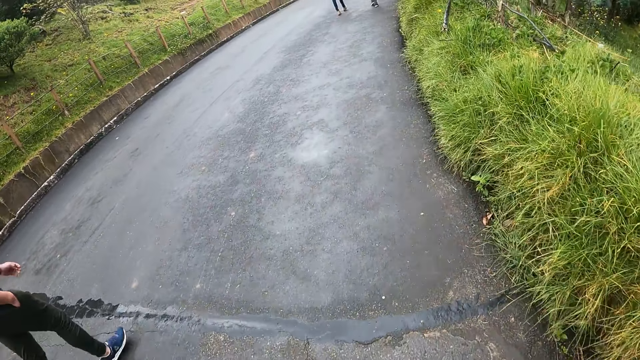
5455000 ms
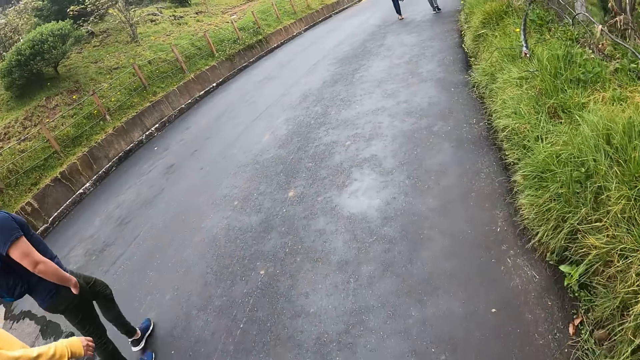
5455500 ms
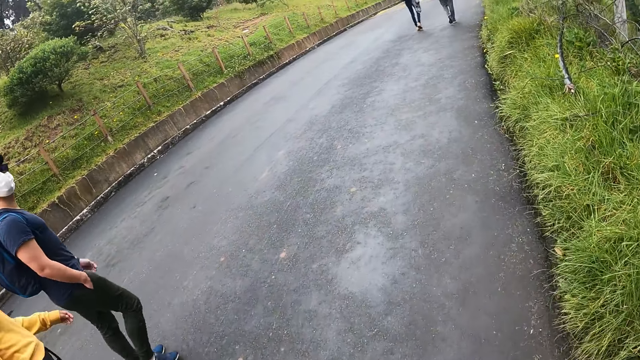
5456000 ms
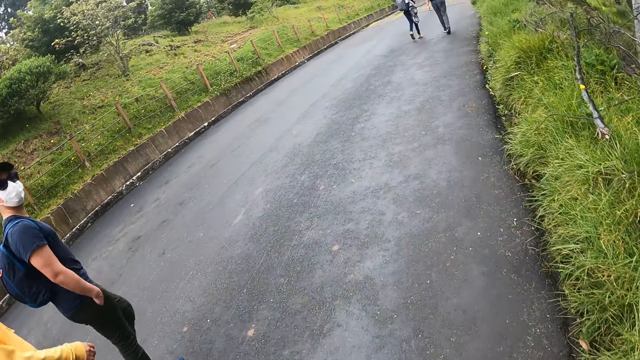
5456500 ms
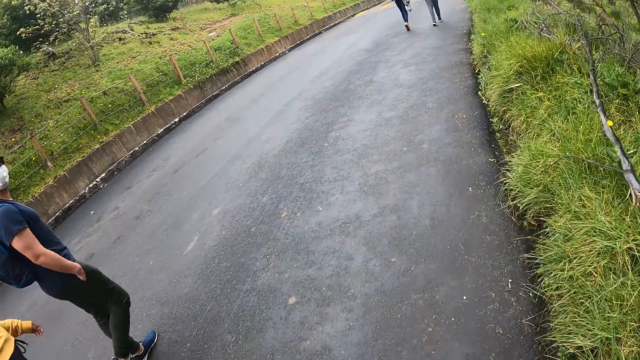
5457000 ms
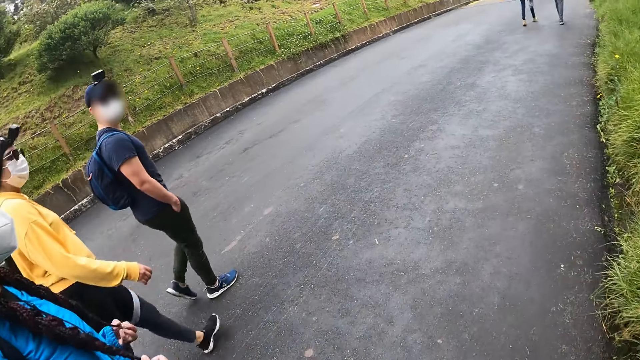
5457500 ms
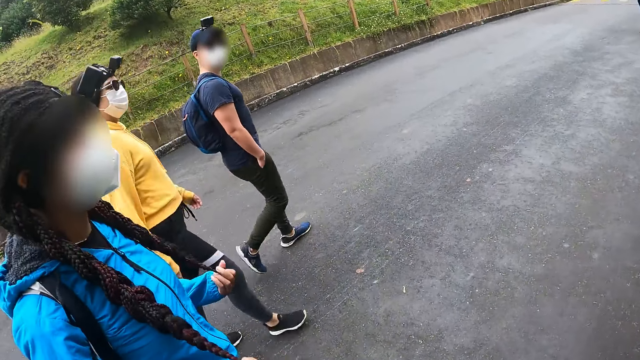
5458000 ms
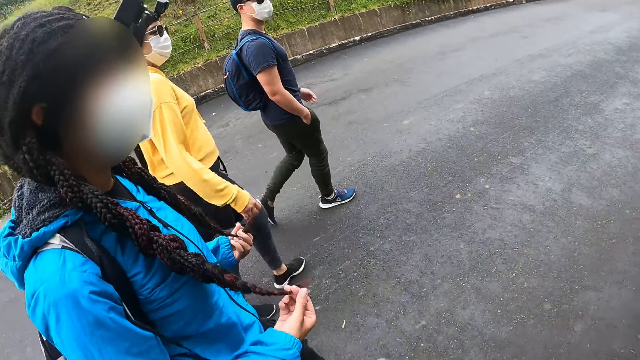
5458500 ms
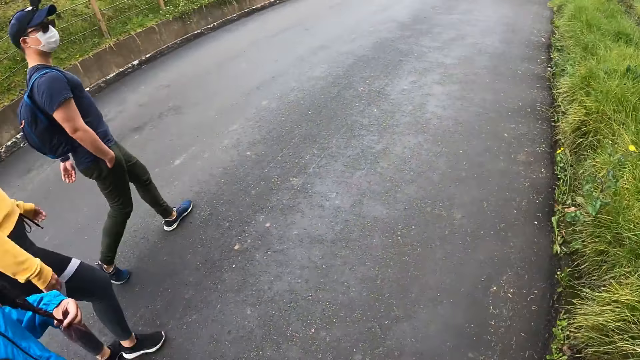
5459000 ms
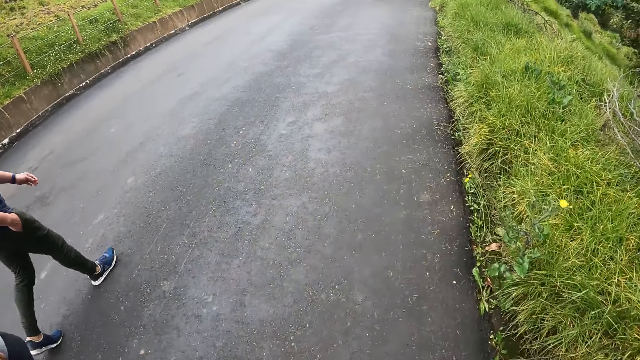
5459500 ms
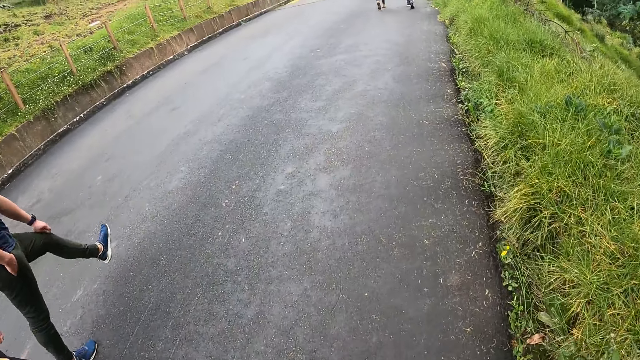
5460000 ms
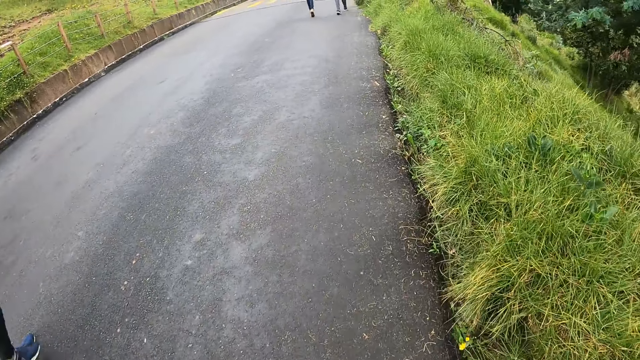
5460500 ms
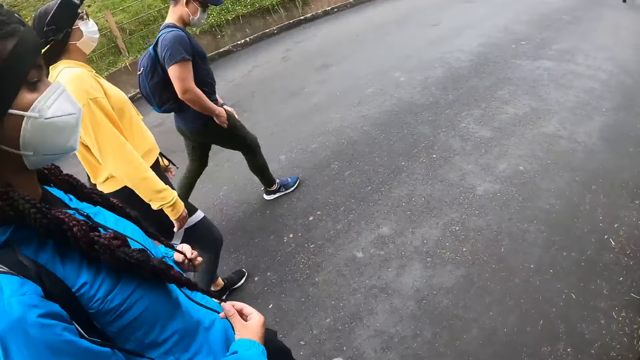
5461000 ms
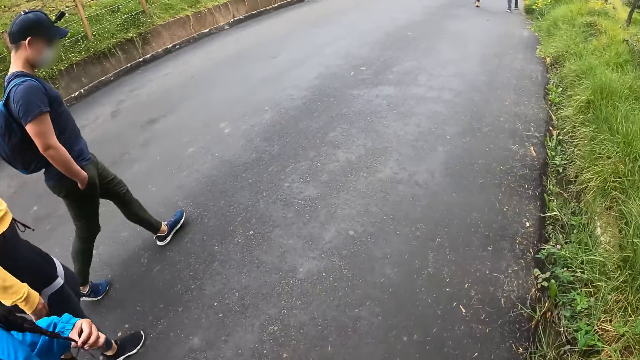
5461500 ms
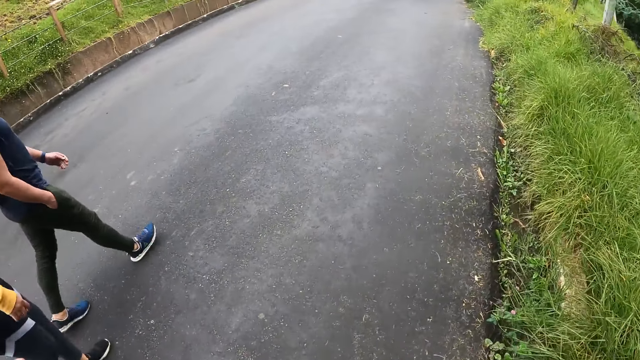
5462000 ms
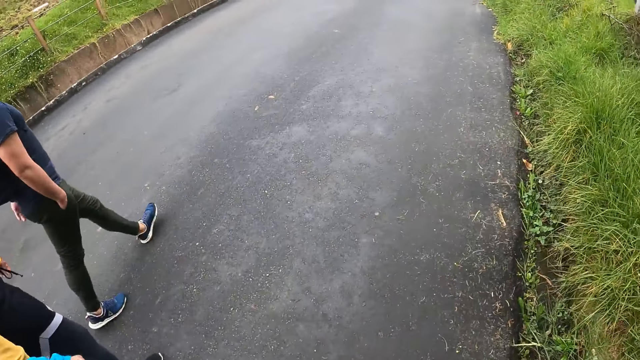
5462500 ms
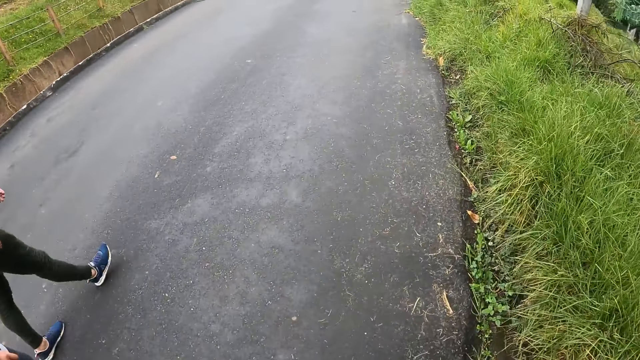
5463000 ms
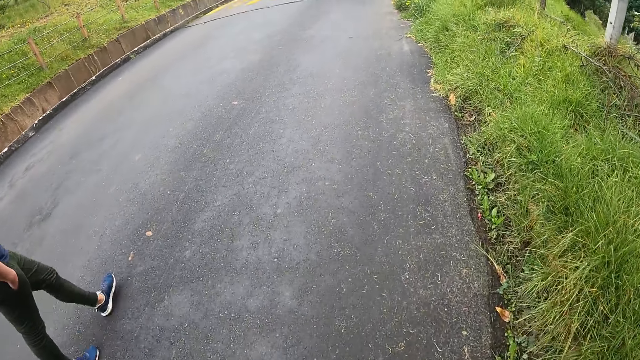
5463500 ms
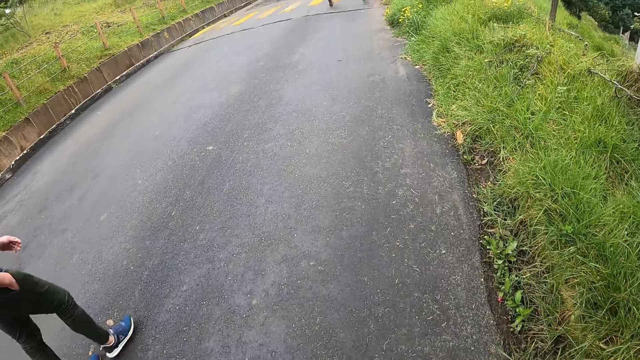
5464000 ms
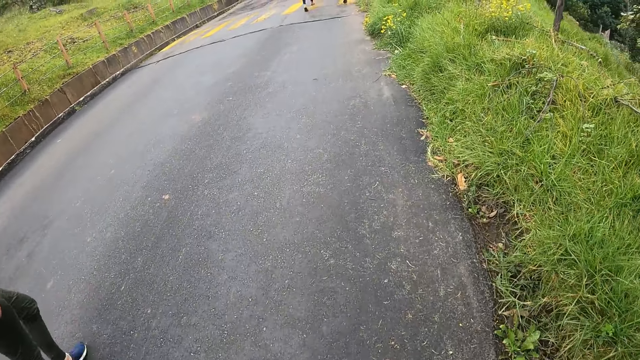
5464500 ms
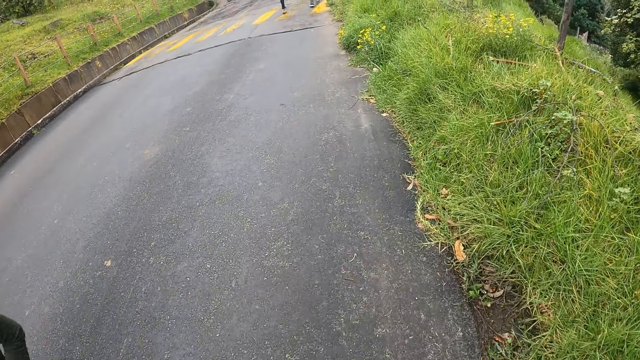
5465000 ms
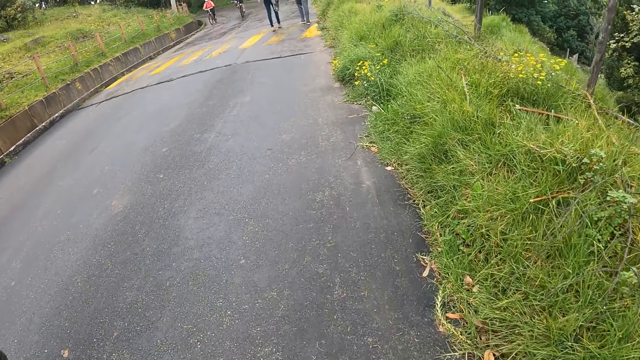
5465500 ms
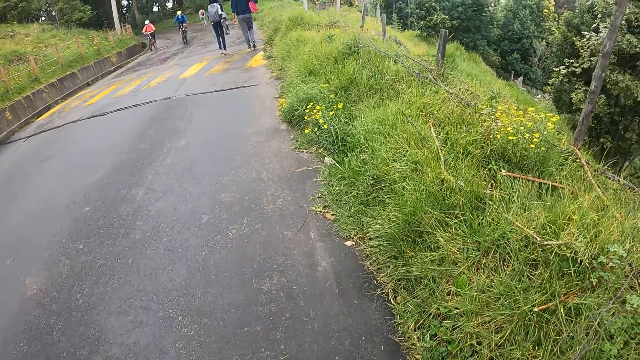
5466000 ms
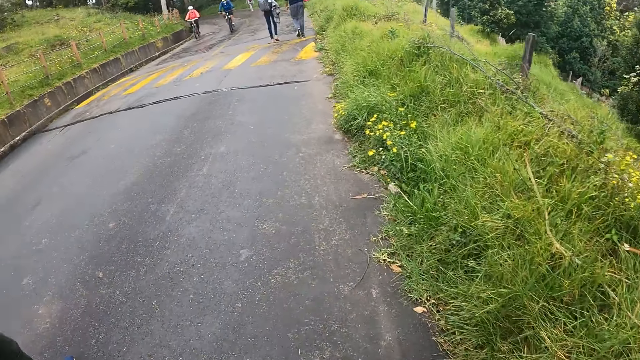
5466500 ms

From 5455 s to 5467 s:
The camera wearer walks on the road with the women and the man.

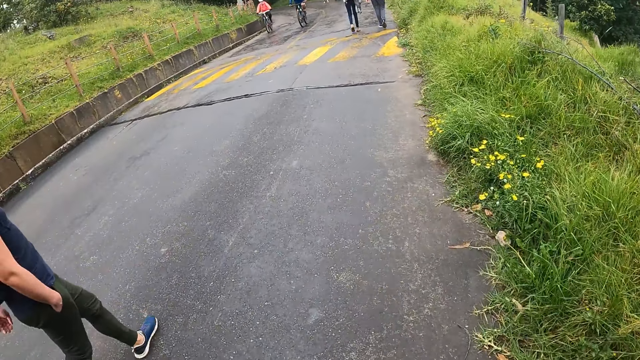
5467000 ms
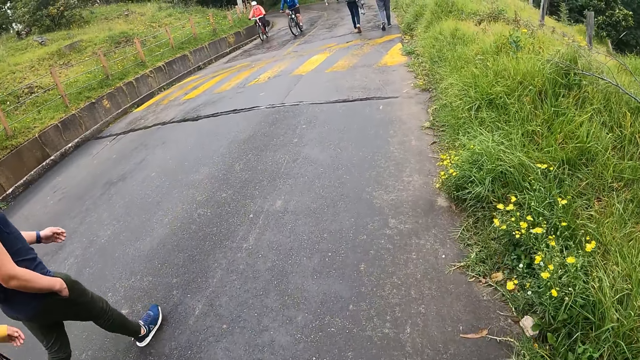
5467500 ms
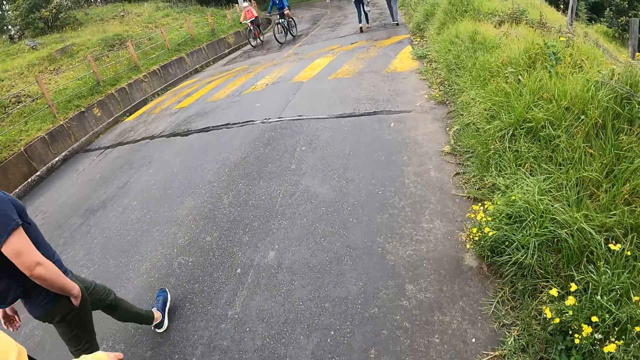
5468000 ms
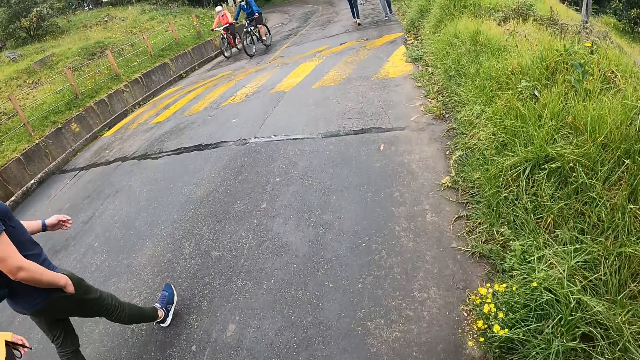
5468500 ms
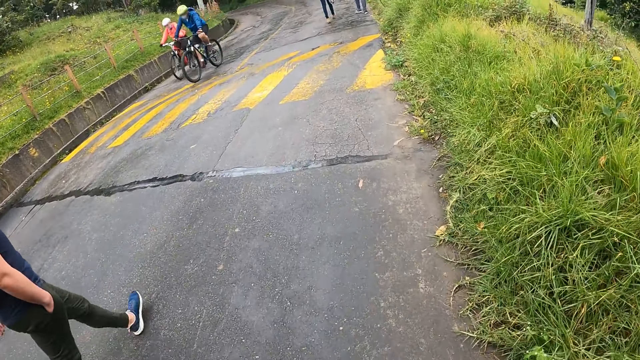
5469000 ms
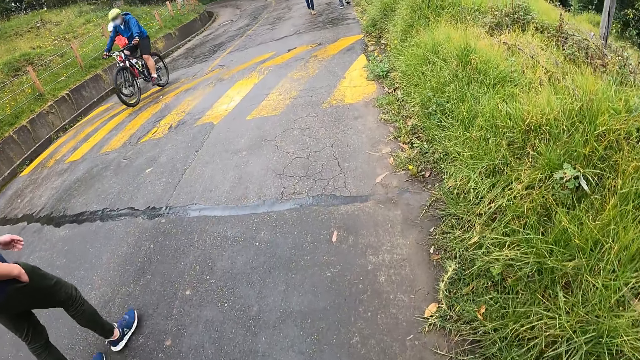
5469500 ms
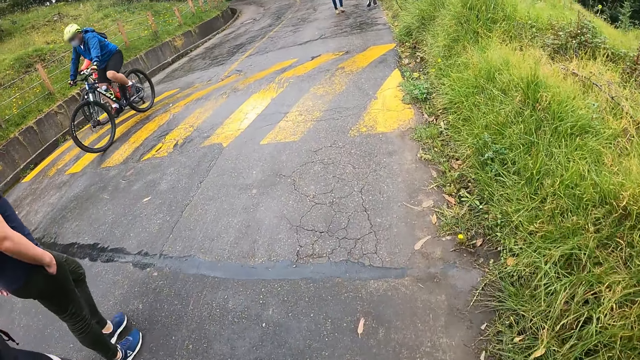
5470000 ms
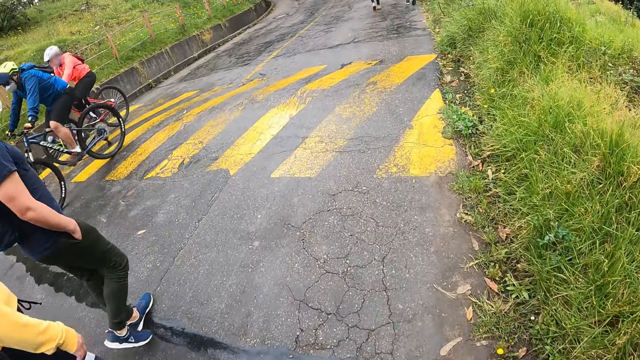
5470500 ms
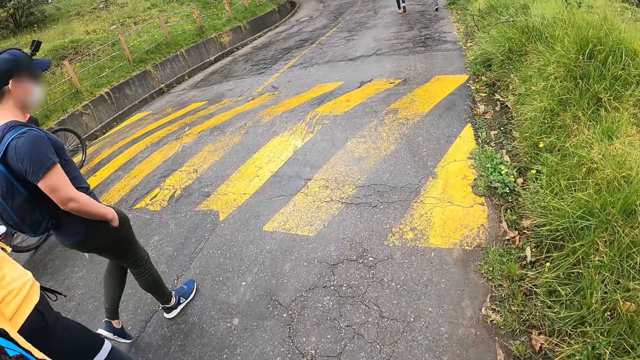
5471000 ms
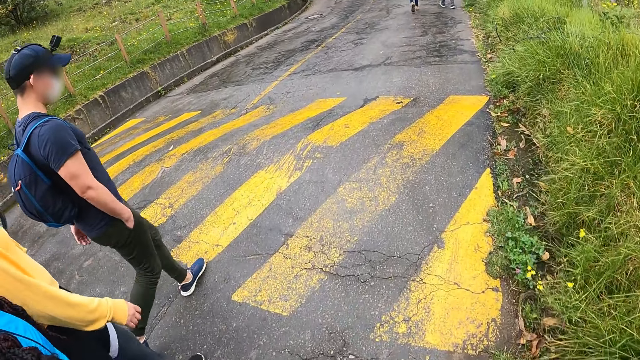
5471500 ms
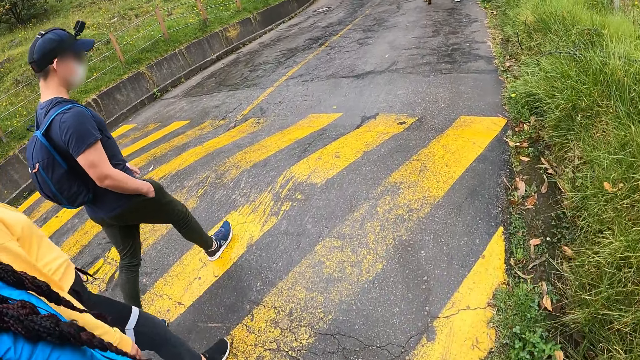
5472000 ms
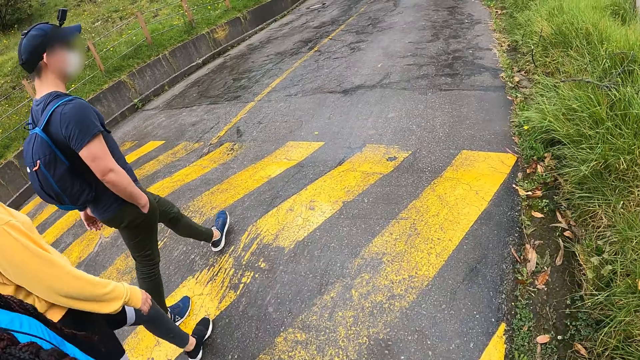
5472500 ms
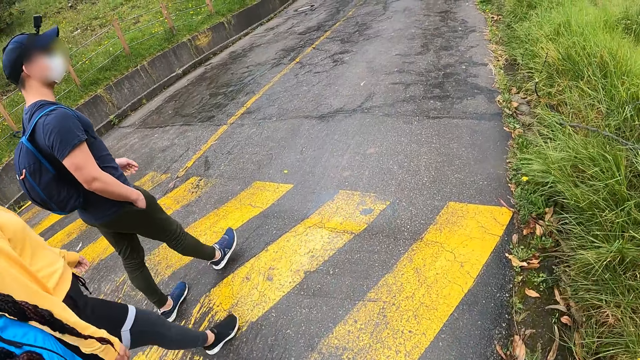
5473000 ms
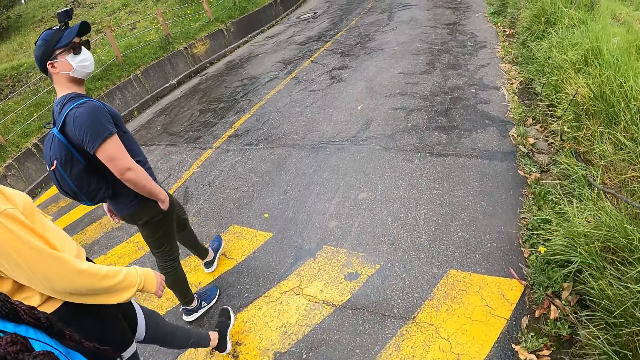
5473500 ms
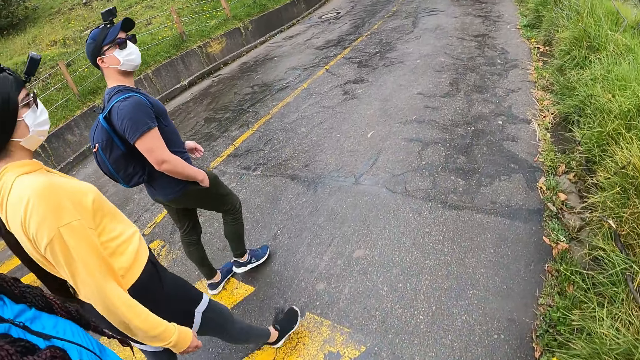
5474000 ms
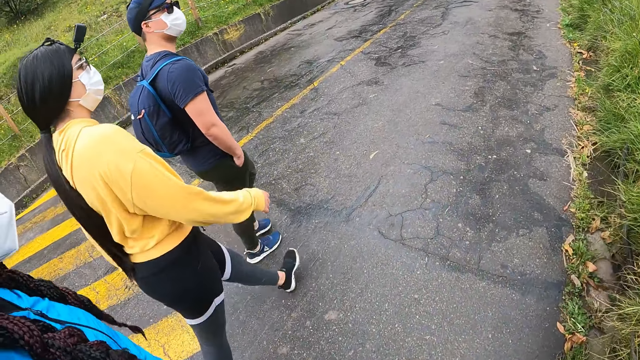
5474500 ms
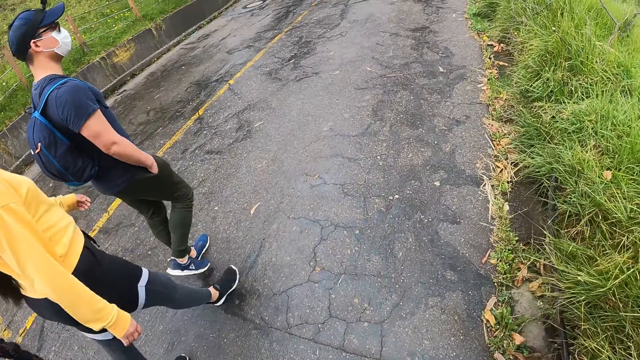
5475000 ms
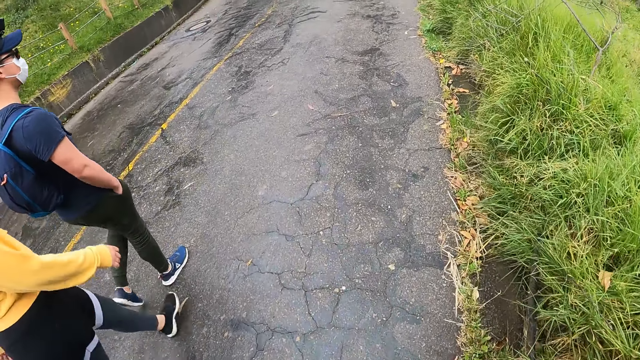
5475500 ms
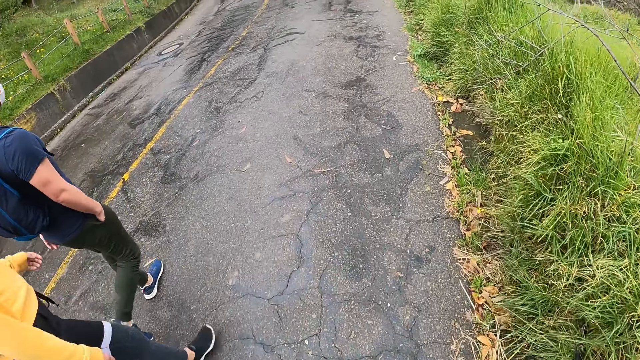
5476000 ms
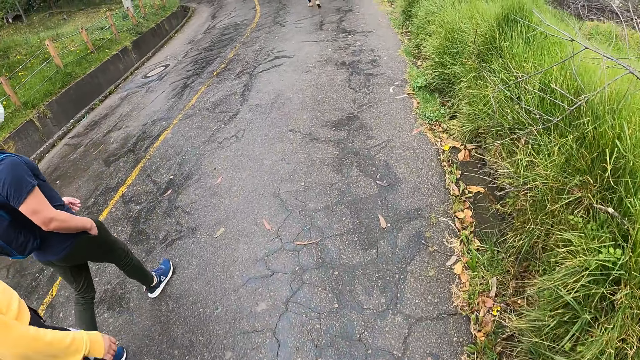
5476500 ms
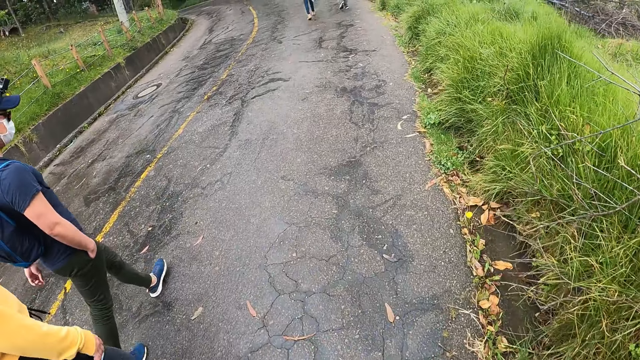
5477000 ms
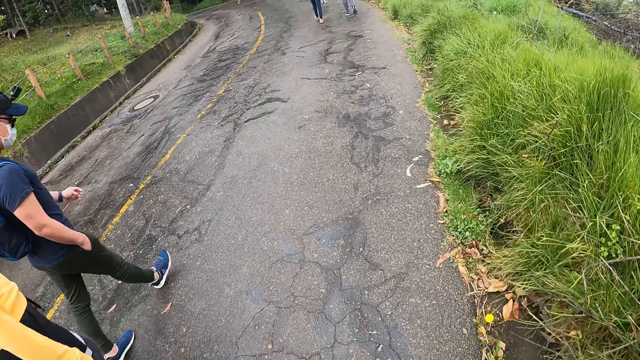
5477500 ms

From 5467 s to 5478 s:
A cyclist and another cyclist ride past the camera wearer.
